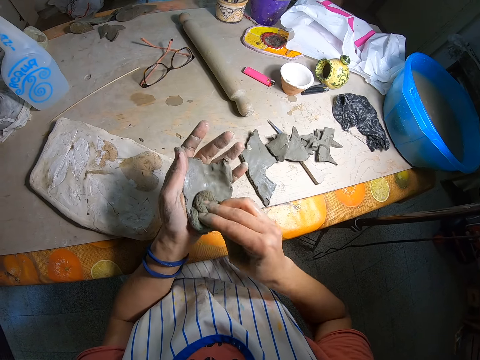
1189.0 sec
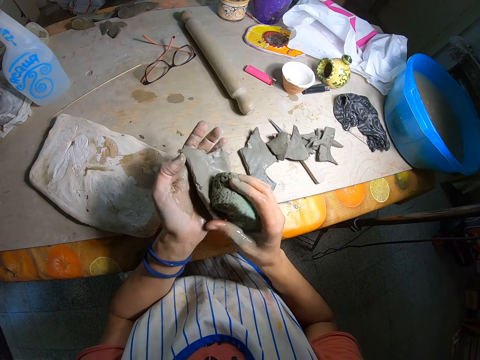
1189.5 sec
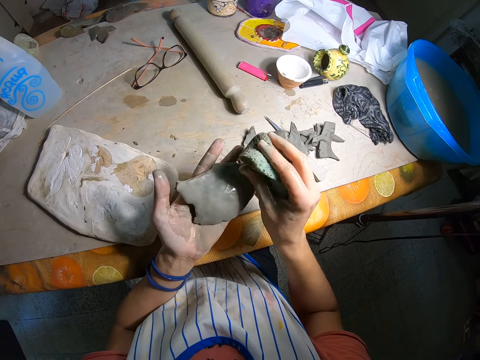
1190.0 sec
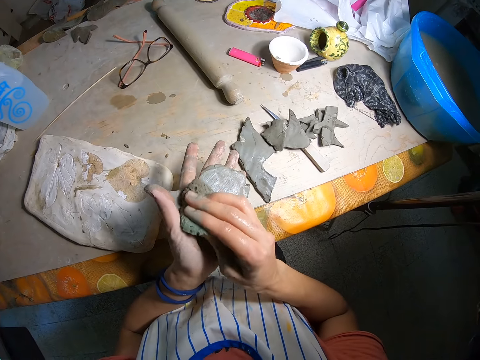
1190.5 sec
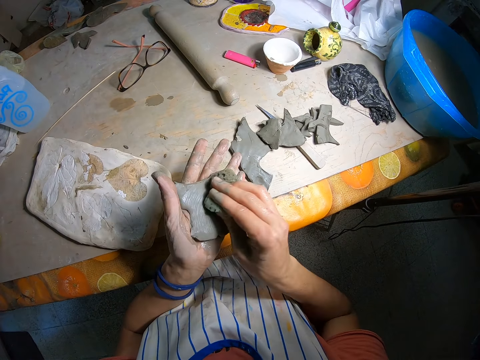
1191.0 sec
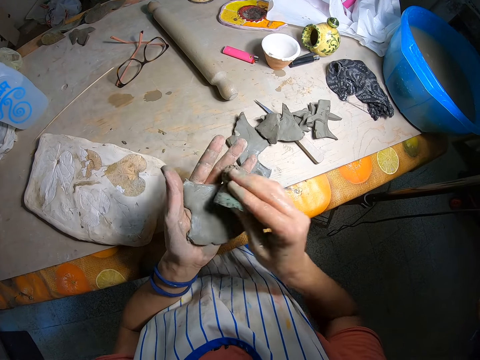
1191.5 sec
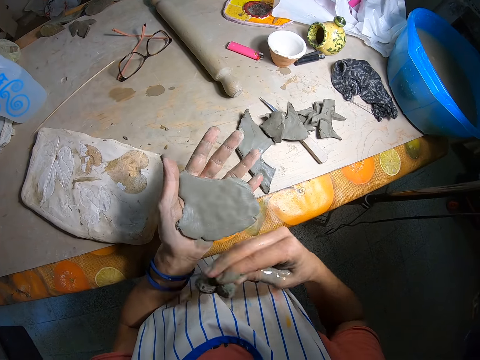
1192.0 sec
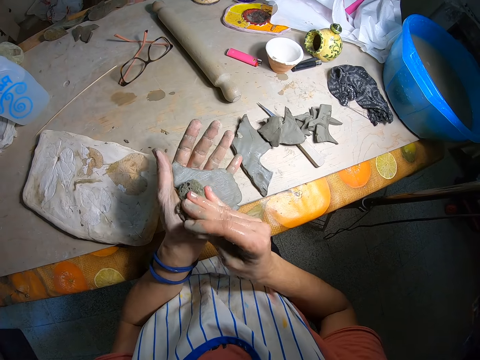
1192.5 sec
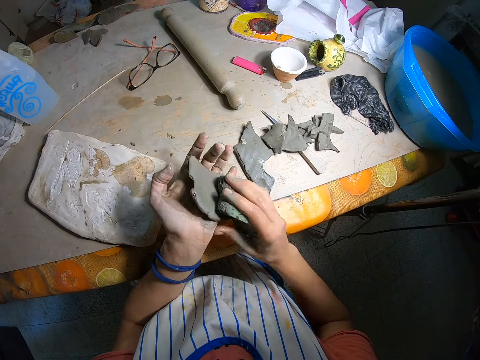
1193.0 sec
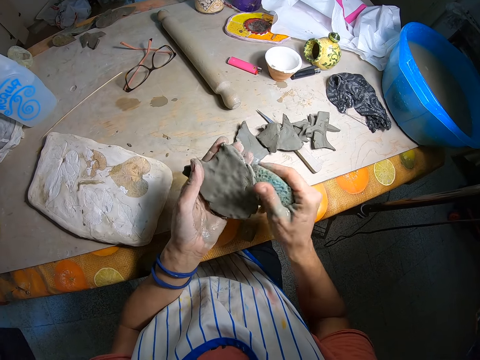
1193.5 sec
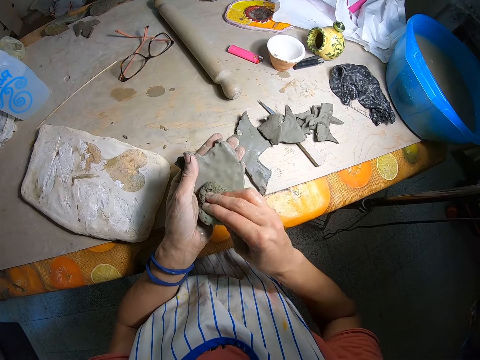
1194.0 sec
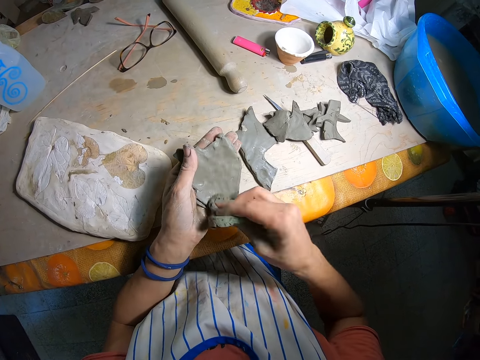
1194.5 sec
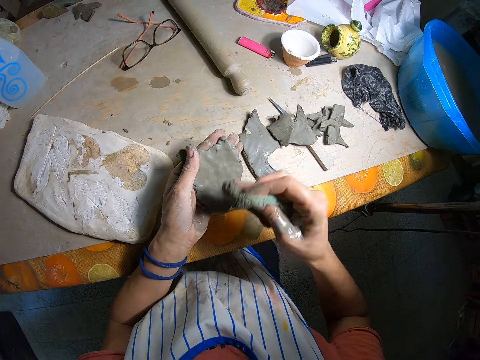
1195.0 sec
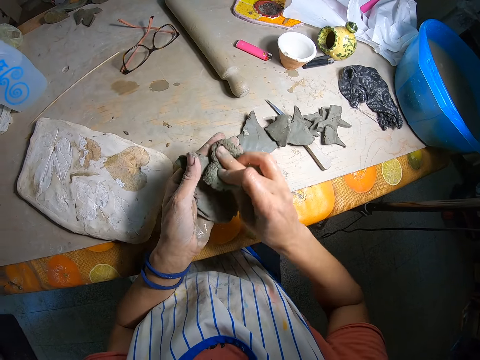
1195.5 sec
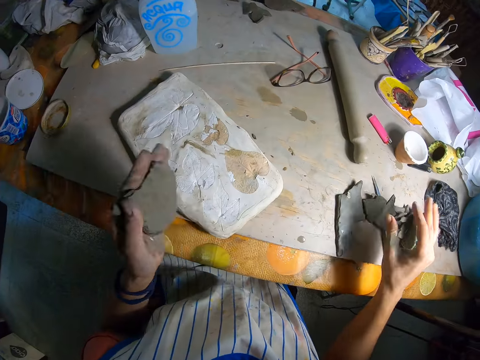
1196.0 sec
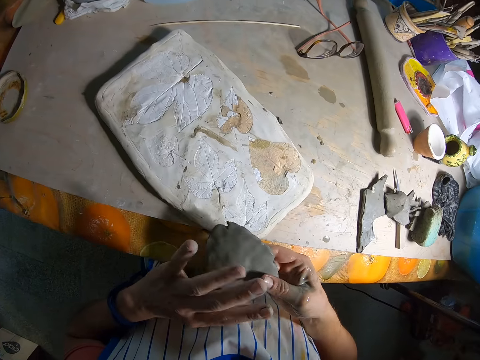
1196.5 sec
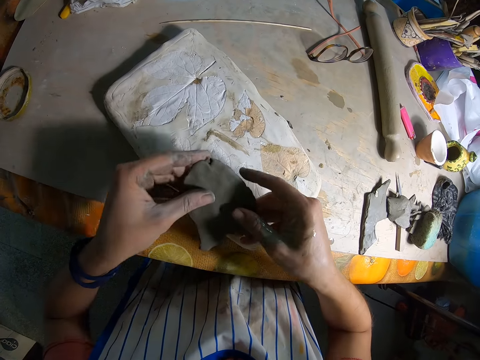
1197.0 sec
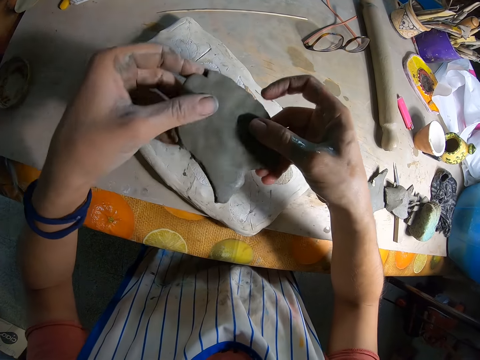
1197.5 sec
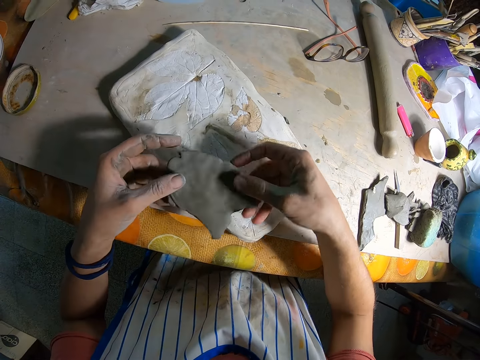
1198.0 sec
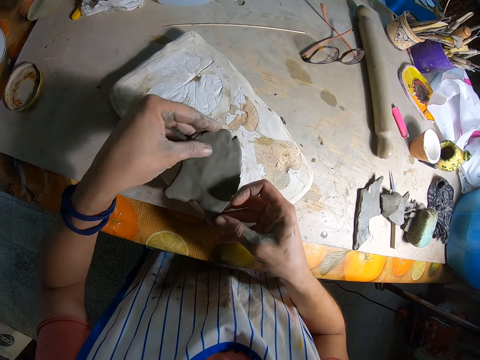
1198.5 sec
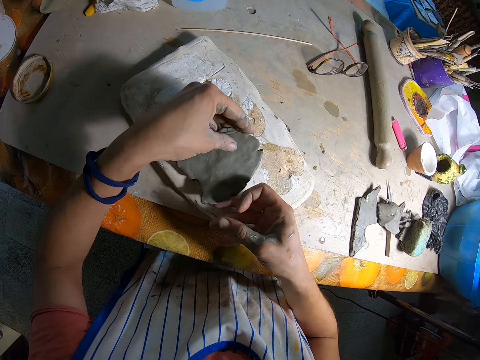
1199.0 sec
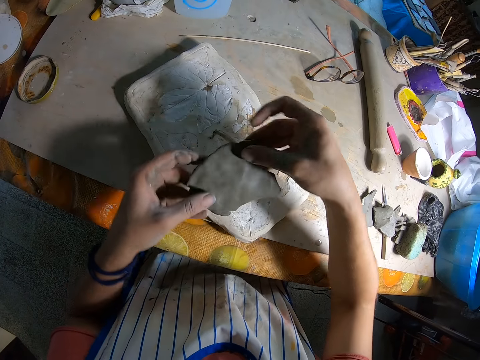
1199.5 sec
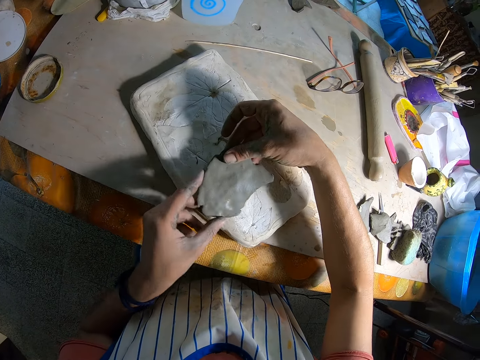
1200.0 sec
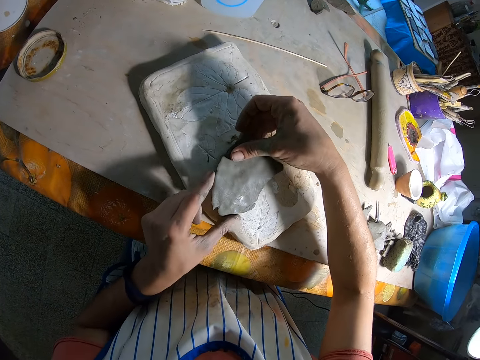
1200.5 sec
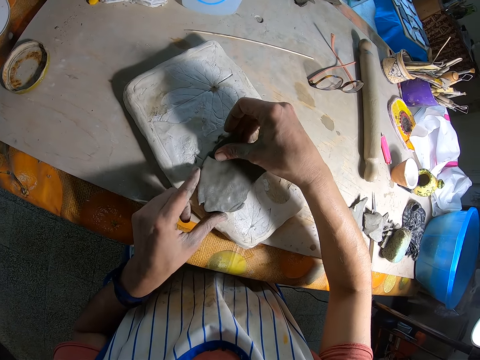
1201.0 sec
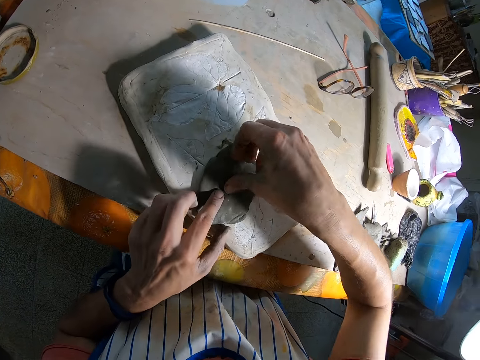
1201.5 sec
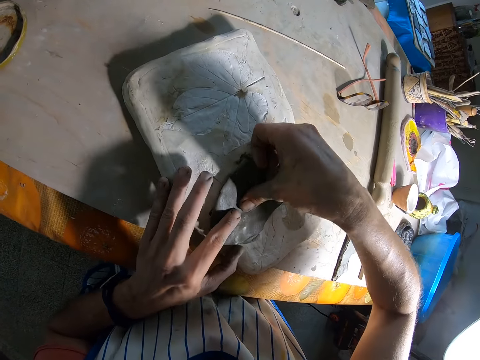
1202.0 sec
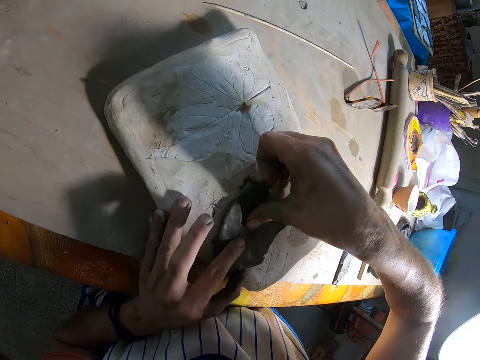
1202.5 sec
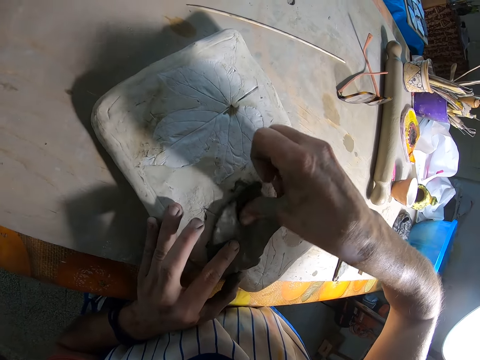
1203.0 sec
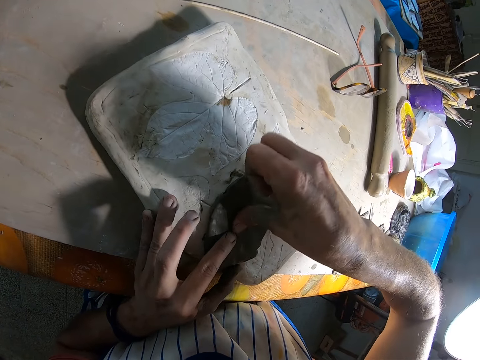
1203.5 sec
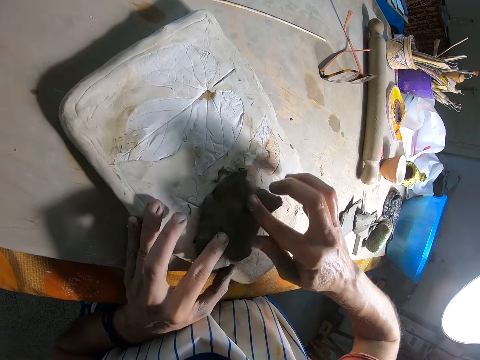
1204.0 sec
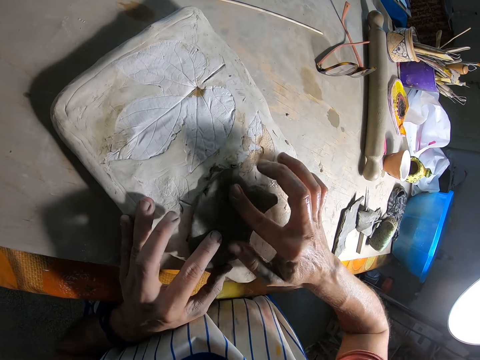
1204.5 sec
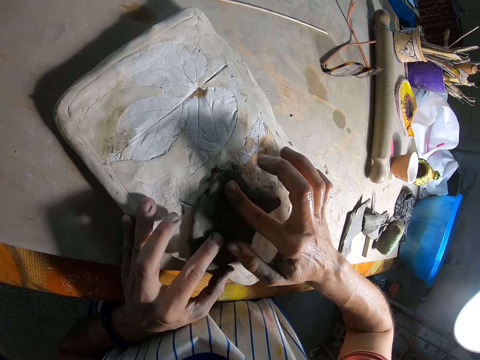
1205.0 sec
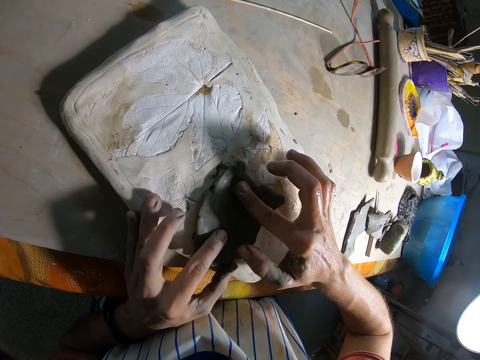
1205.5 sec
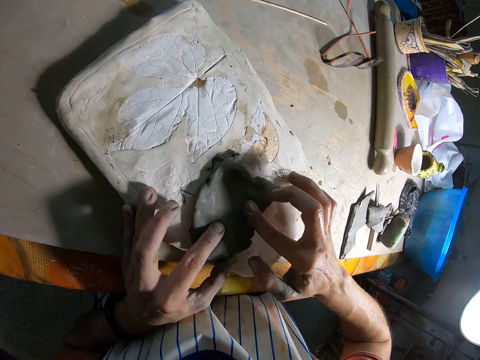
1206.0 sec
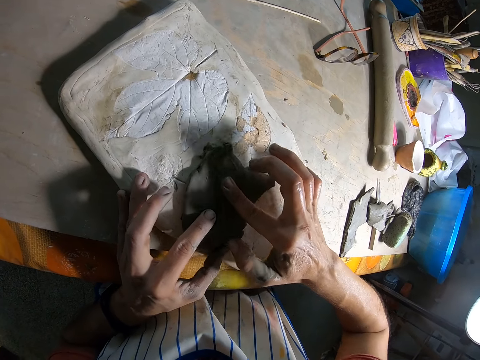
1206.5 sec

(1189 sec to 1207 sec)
The camera wearer drops the foam on the table with his right hand. He holds the clay mold or molding material in his hands. He places the clay mold on a wooden slab or tray with his hands. He smoothens the surface of the clay mold with his right hand. He presses the molding material on the tray.

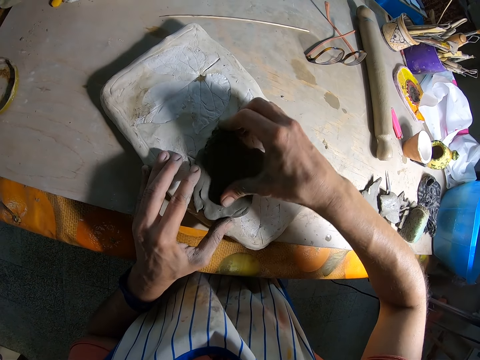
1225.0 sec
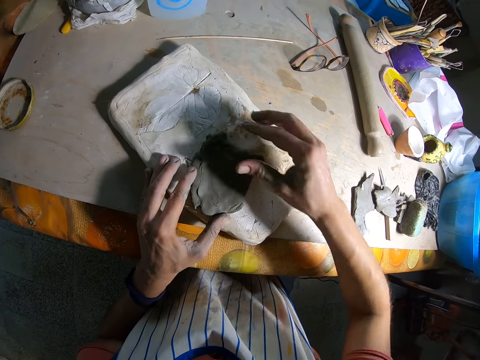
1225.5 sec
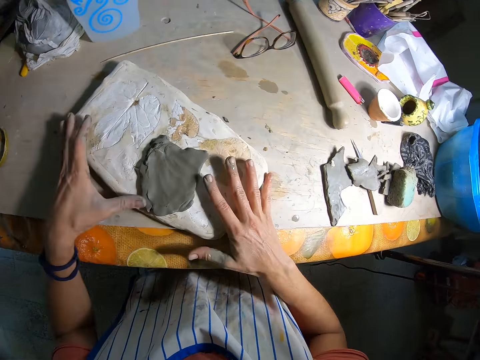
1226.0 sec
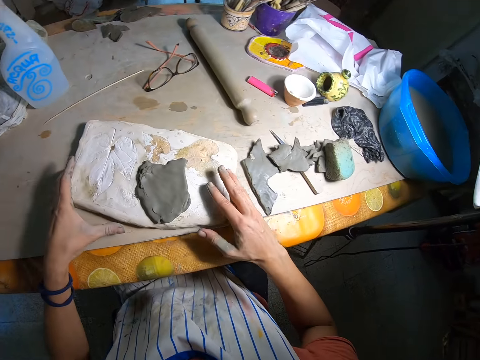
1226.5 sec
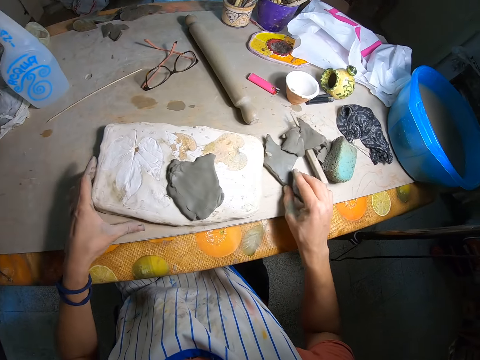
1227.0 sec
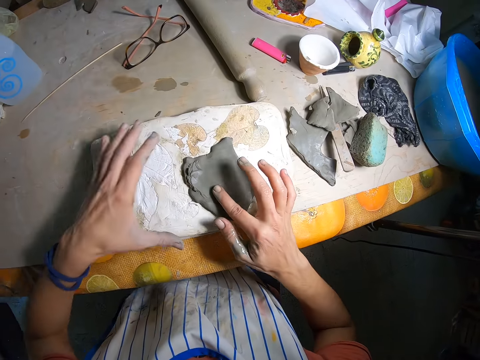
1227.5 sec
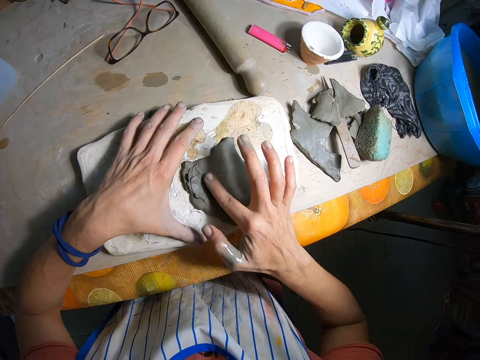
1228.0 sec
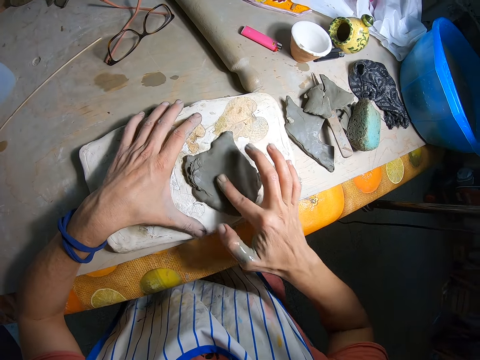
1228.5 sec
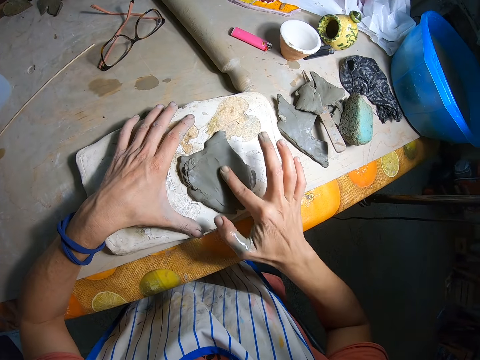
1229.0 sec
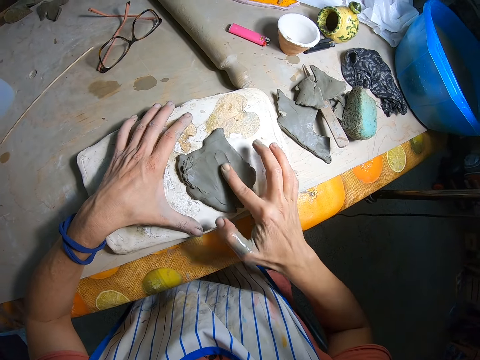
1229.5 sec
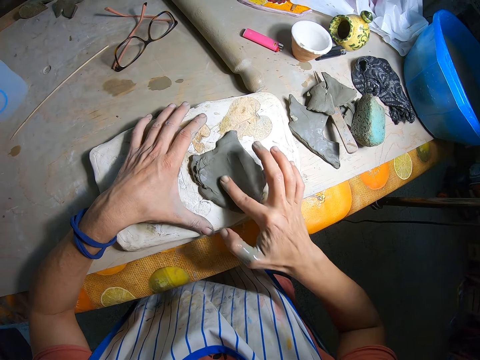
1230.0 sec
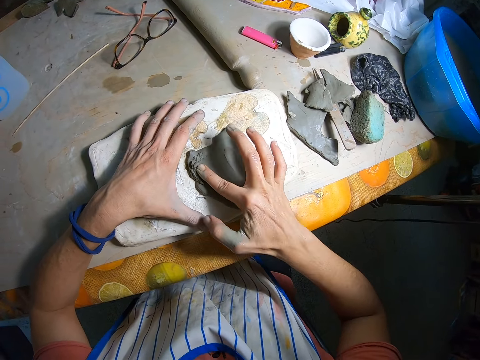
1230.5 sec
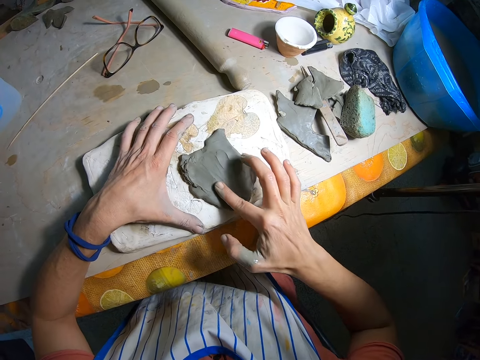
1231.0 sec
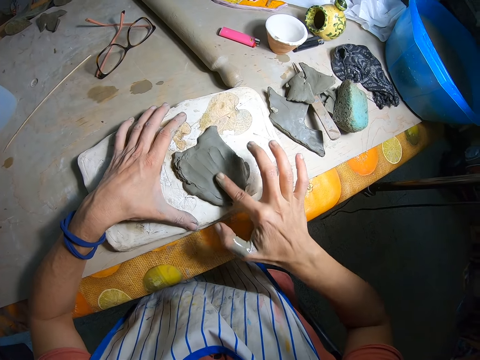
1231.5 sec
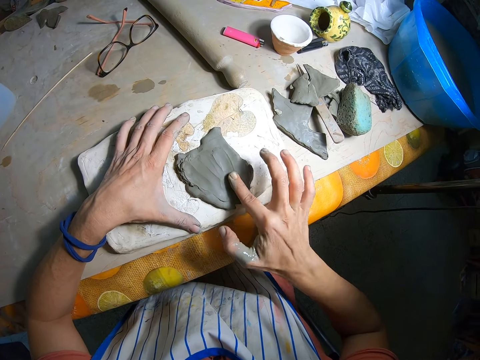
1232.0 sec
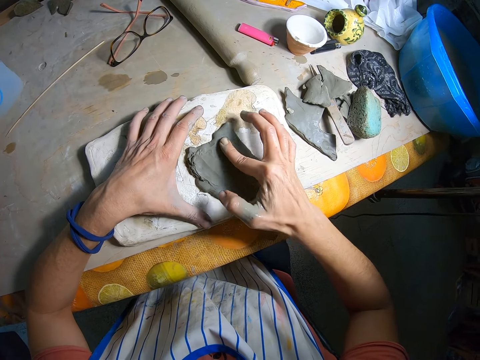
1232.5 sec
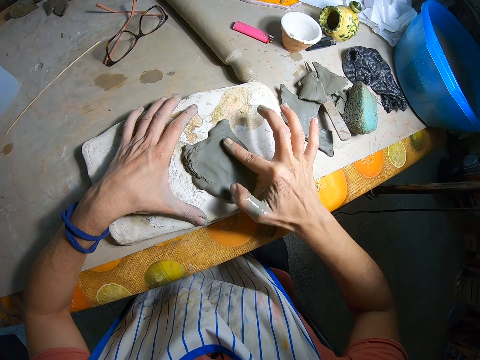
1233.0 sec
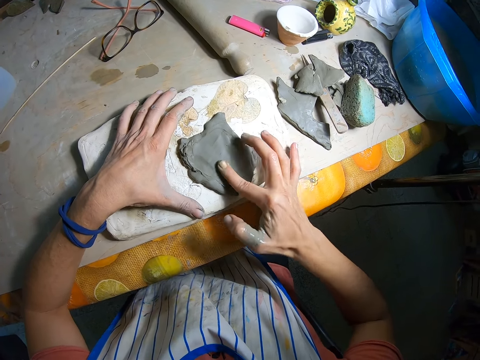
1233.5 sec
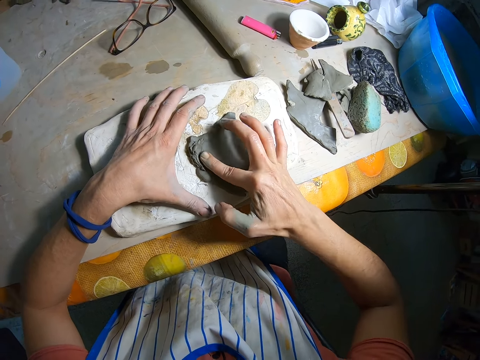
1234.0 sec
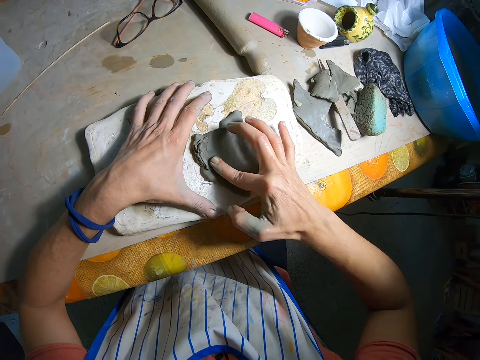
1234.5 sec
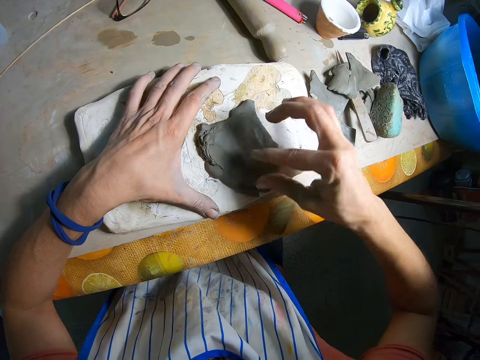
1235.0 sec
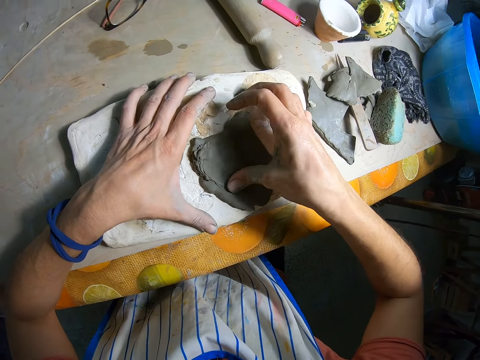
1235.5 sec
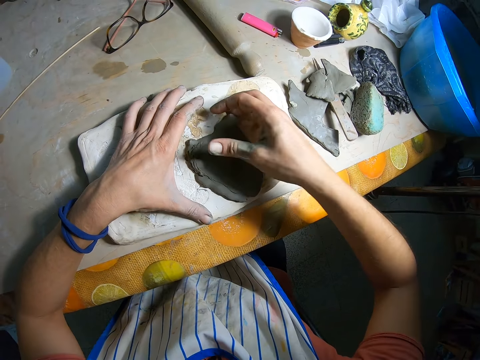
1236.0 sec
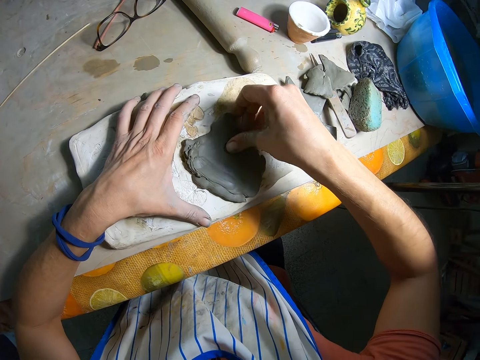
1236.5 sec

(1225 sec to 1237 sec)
The camera wearer moves the wooden slab or tray on the table with his hands. He smoothens the surface of the clay mold with his hands. He presses the molding material on the tray.
